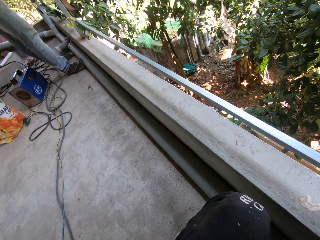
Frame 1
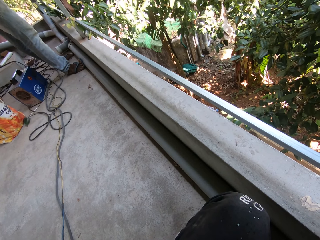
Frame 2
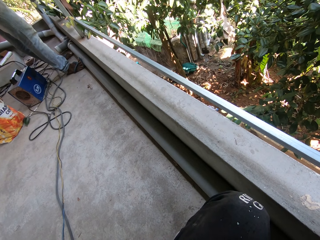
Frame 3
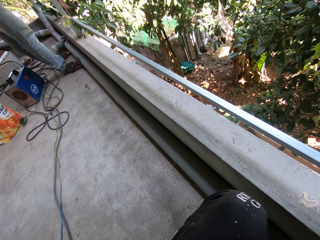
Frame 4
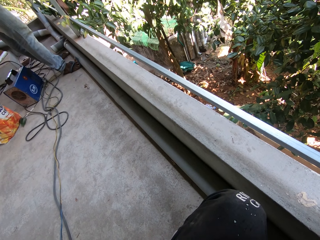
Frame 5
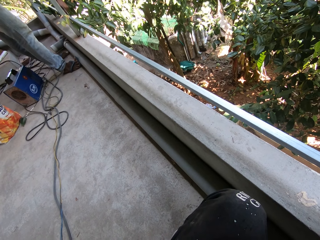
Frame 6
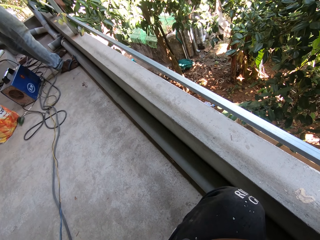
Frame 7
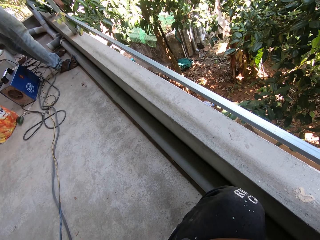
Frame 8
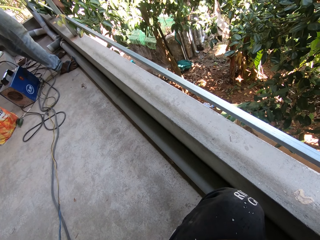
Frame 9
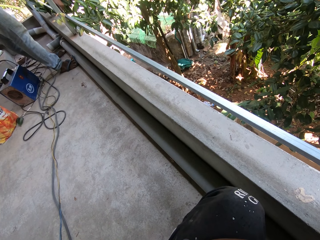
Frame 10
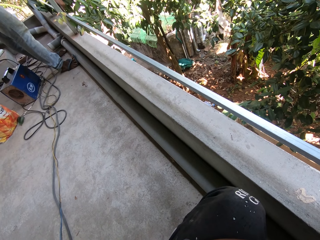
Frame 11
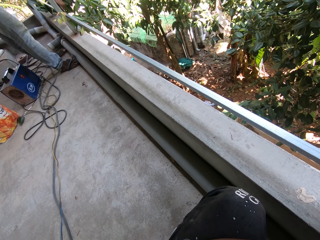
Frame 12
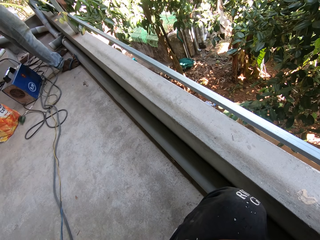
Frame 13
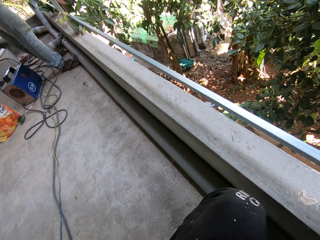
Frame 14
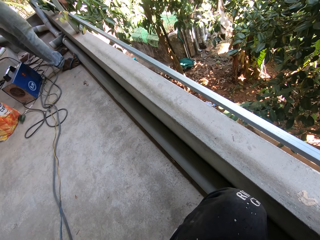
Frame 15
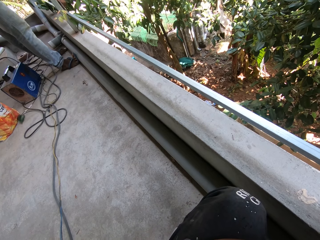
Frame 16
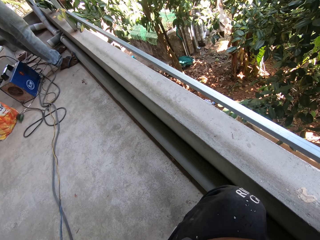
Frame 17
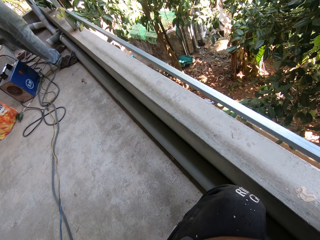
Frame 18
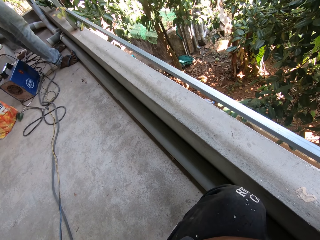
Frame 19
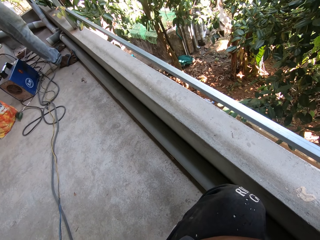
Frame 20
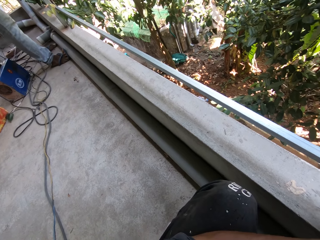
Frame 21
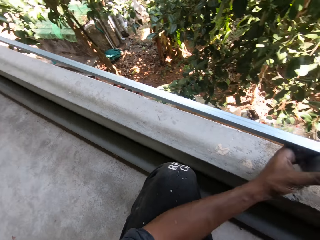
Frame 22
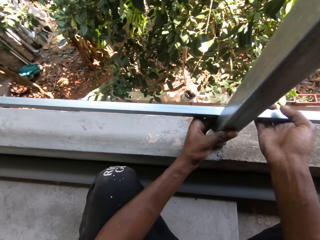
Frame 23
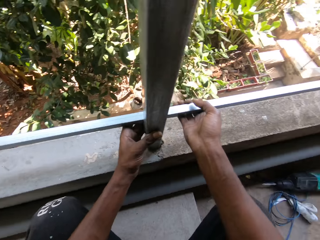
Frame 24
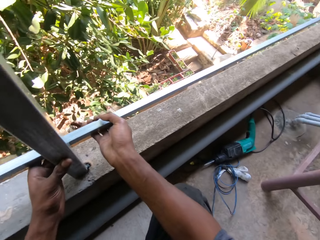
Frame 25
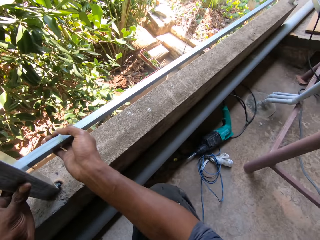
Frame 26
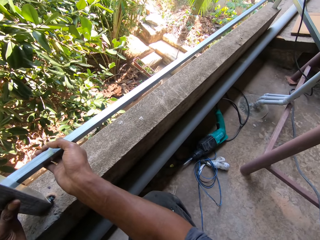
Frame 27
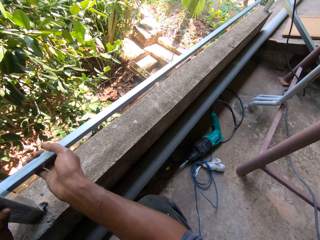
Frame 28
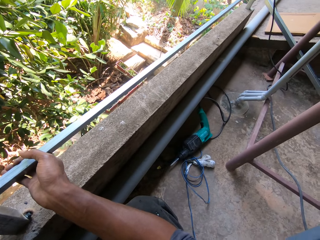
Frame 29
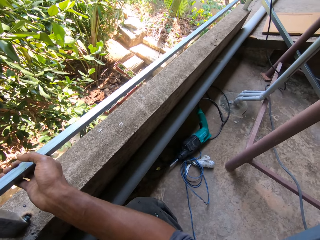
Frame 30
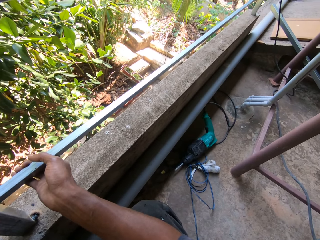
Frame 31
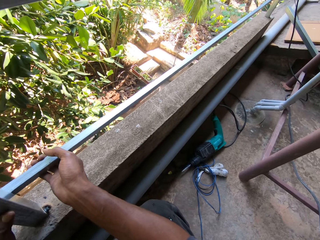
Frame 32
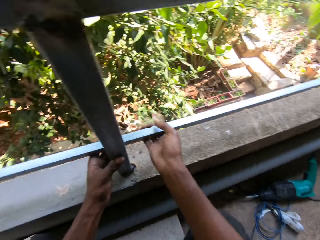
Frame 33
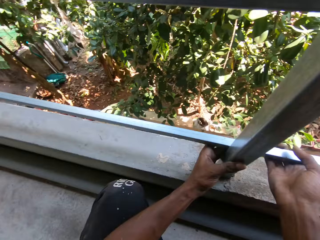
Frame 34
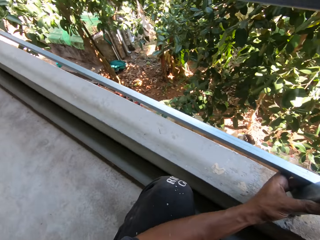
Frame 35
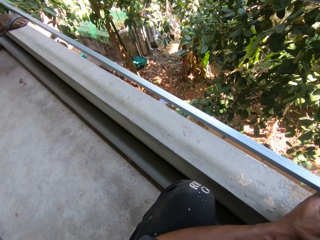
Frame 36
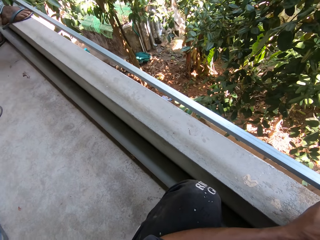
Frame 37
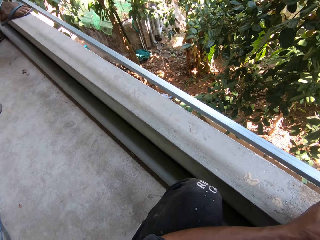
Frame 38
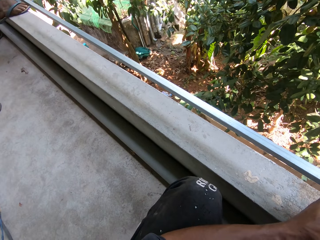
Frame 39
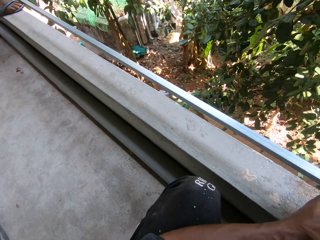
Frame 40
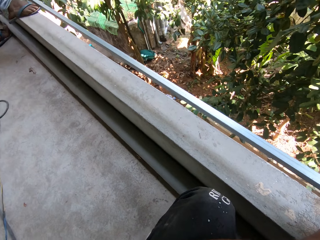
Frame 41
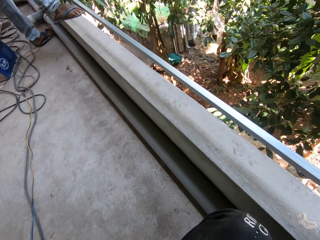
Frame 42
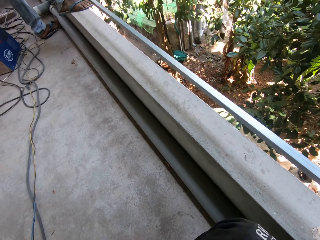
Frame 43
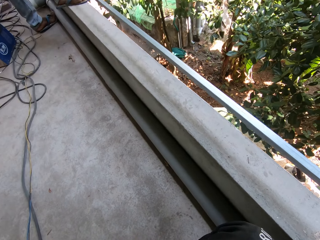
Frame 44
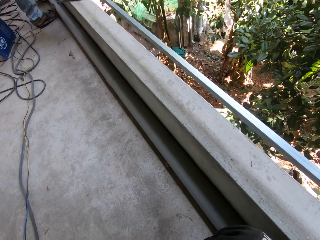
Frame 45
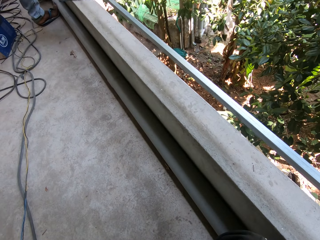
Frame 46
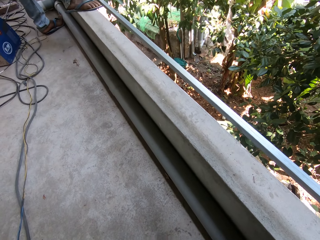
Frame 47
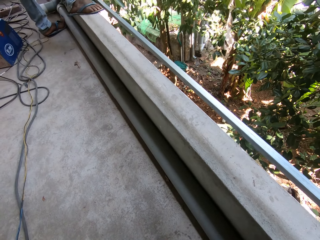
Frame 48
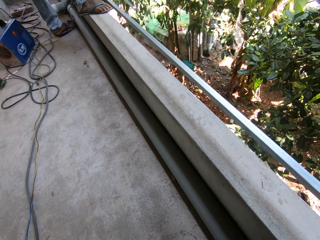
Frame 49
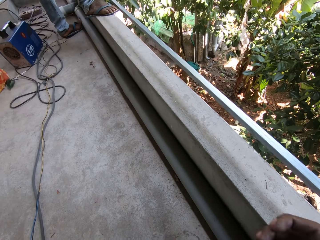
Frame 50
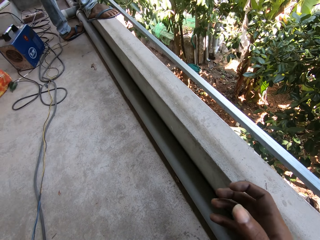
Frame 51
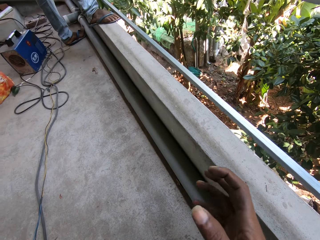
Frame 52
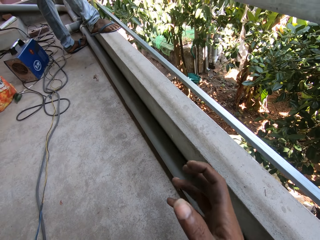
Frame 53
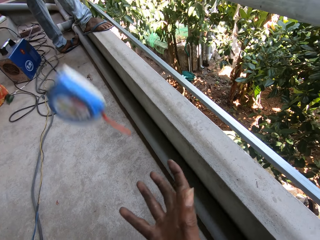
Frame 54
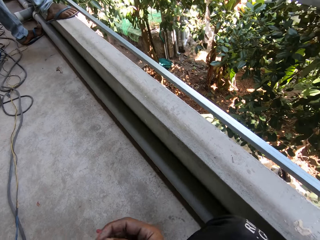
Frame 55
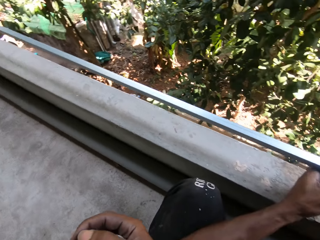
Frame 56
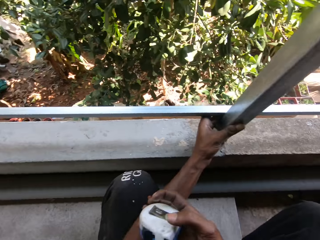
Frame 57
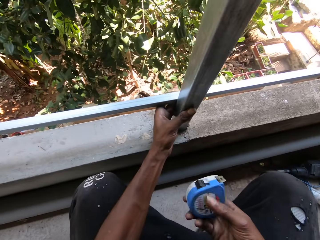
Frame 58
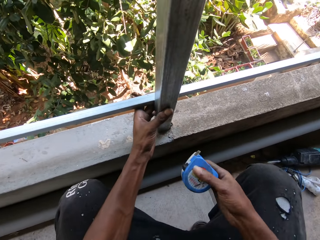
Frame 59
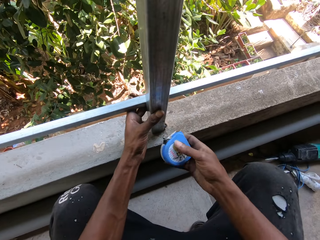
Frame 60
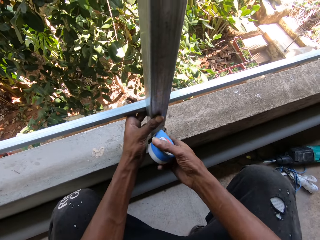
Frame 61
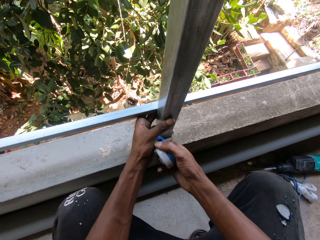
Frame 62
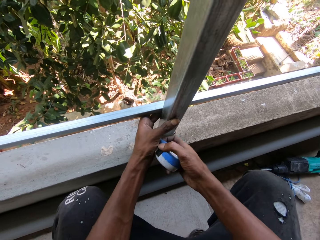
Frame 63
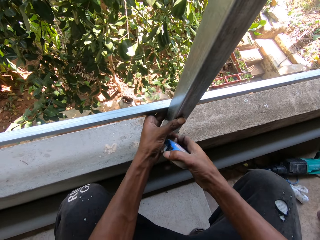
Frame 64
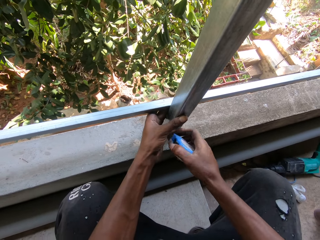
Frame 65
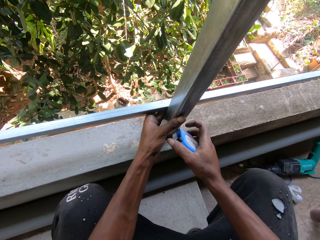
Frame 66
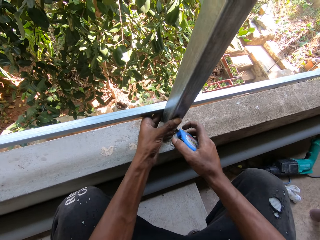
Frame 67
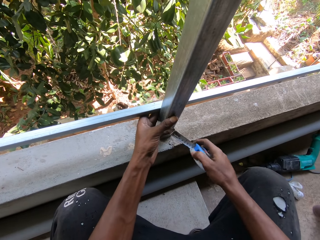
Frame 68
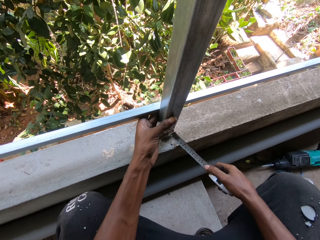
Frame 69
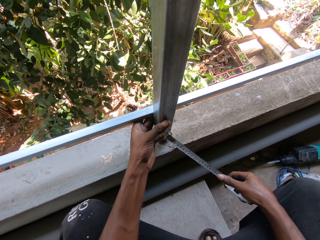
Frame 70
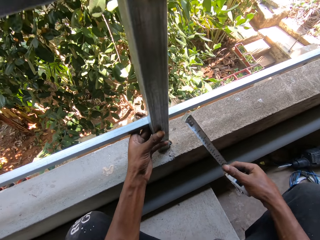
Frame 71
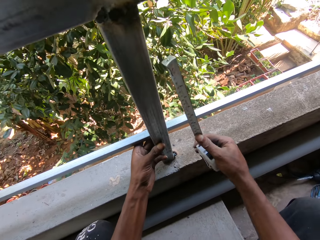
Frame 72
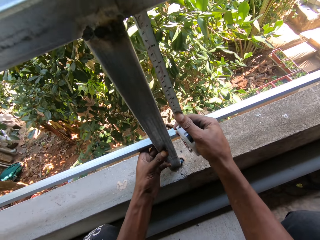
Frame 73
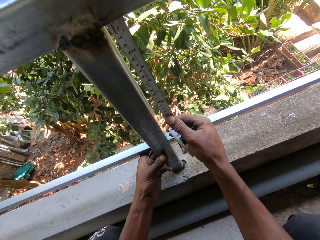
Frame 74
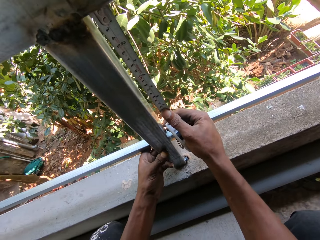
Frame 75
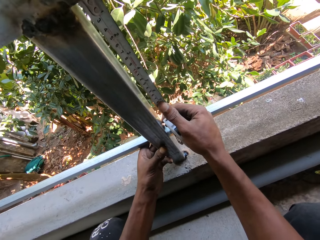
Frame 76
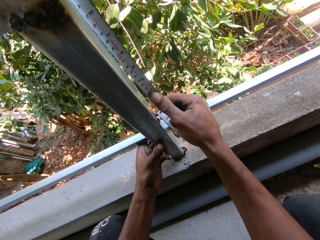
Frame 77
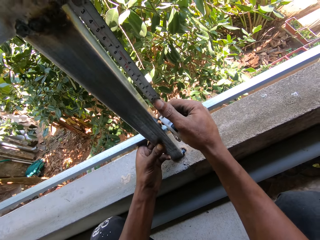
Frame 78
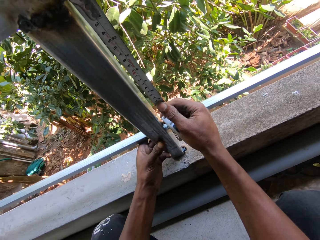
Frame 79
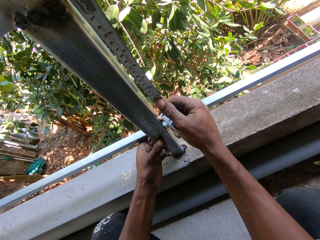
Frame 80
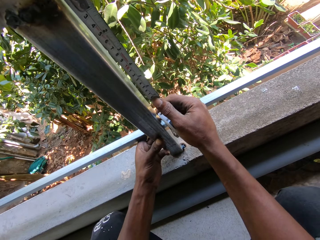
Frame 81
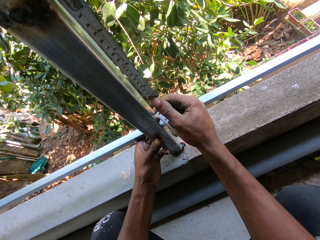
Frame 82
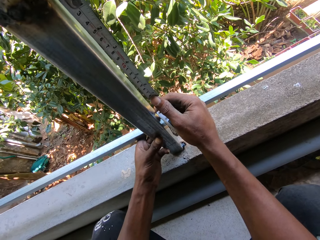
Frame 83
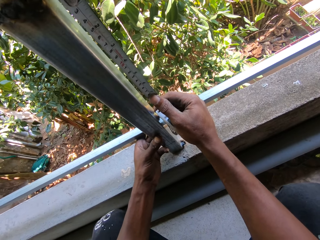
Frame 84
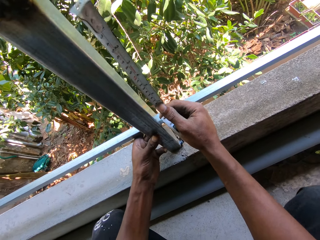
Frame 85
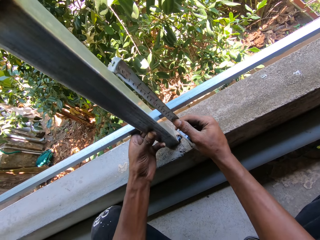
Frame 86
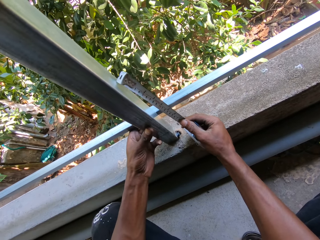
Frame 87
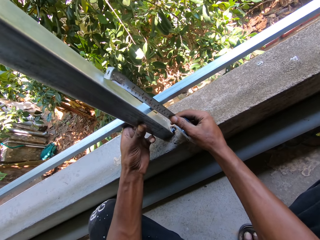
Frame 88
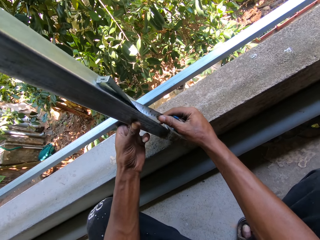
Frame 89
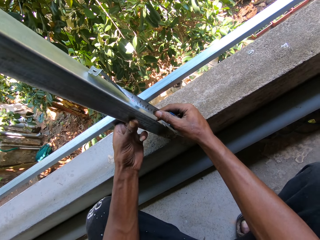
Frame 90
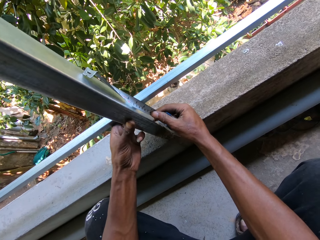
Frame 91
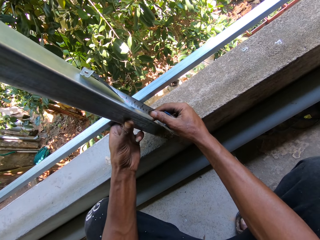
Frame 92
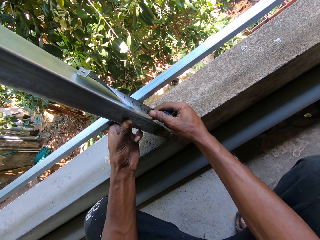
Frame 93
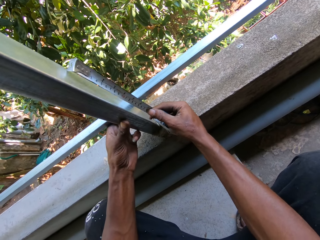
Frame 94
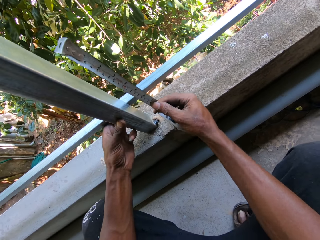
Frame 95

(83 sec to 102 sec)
The camera wearer holds the metal bar on the balcony handrail with his left hand. He catches the measuring tape with his right hand. He draws out the measuring tape in his right hand with his left hand. He measures the metal bar on the balcony handrail with the measuring tape in his right hand.

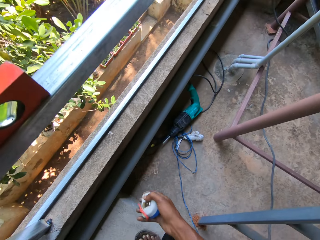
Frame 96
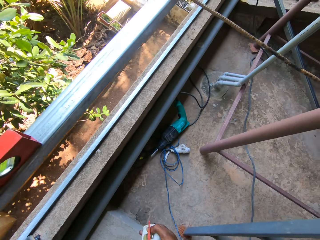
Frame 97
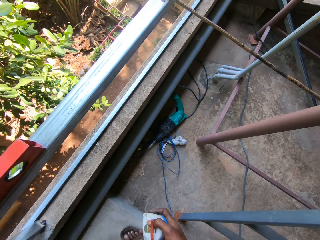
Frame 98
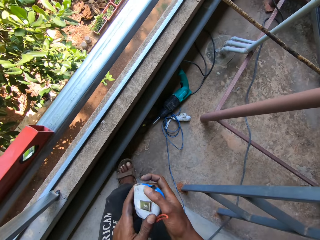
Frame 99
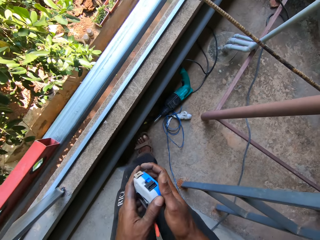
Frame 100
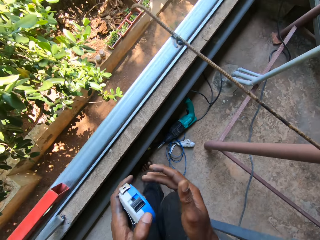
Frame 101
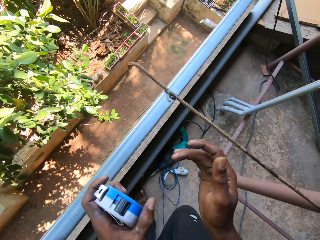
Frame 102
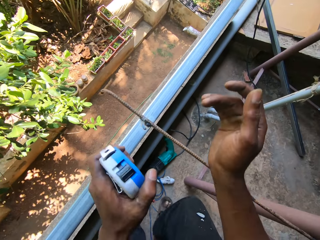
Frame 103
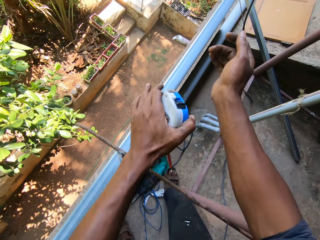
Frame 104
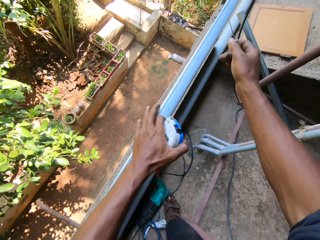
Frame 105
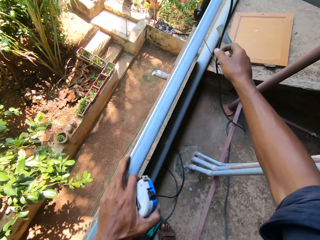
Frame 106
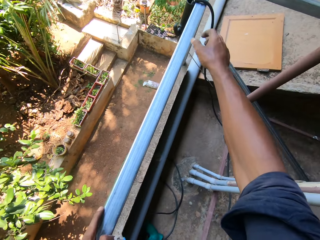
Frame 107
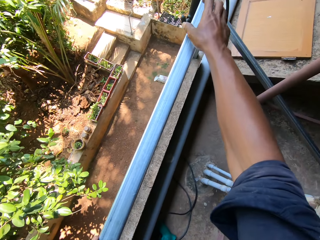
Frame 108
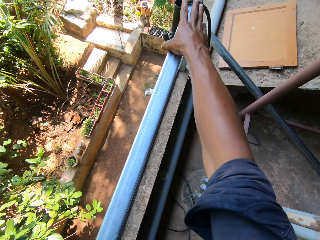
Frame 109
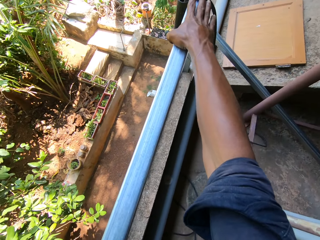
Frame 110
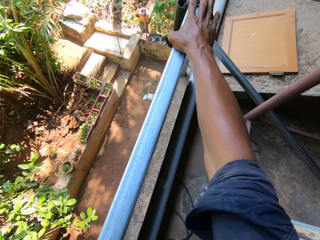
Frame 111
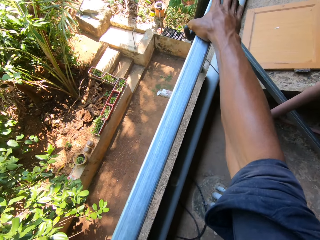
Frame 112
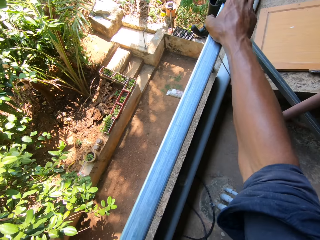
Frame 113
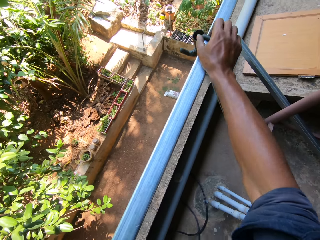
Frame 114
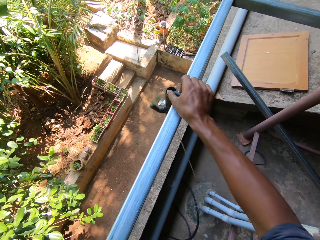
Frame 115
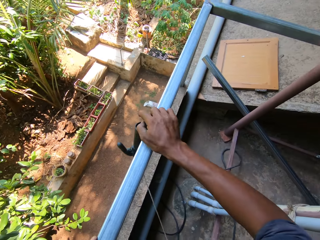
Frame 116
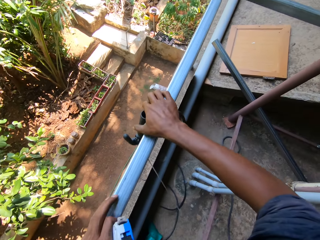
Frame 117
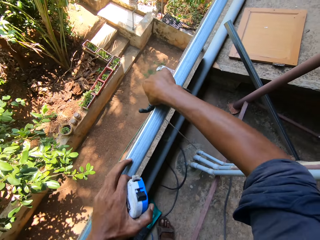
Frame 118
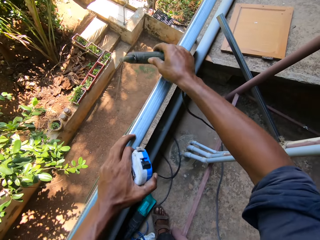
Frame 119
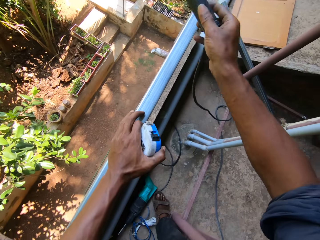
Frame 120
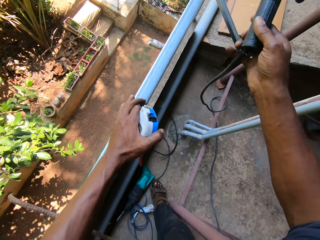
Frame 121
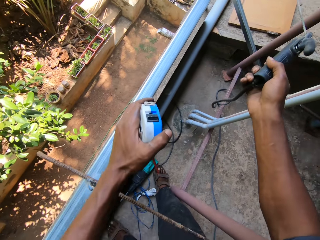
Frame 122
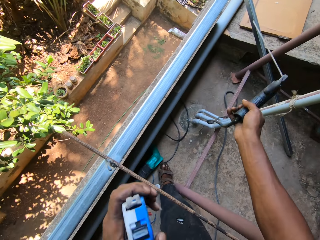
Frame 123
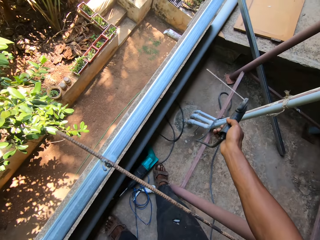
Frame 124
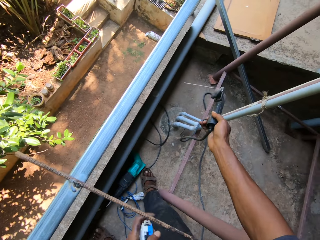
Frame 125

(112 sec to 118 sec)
The camera wearer passes the measuring tape from his right hand to his left hand. He places his left hand on the balcony handrail. He holds an electrode holder on the balcony handrail with his right hand. He adjusts the electrode holder on the balcony handrail with his right hand. He picks up the electrode holder from the balcony handrail with his right hand.
